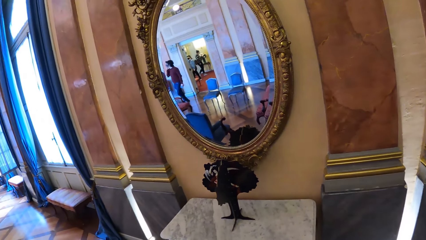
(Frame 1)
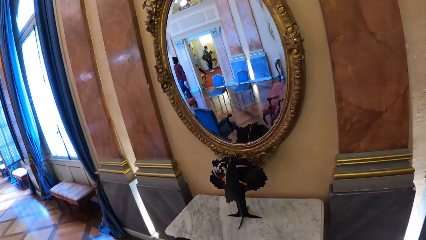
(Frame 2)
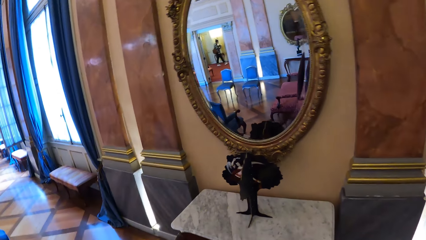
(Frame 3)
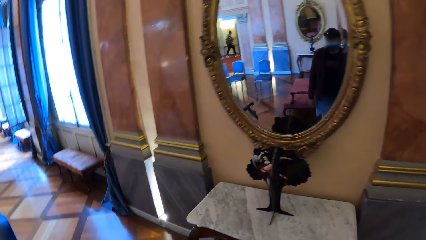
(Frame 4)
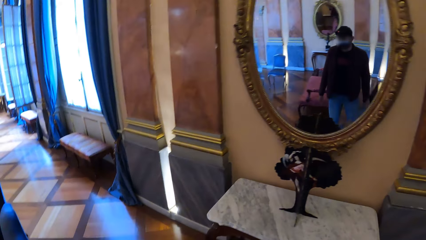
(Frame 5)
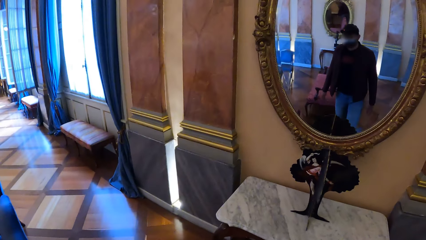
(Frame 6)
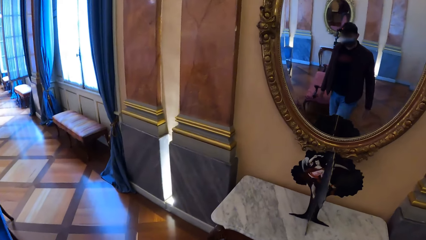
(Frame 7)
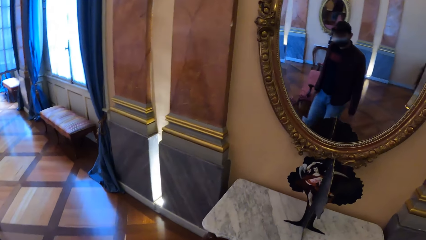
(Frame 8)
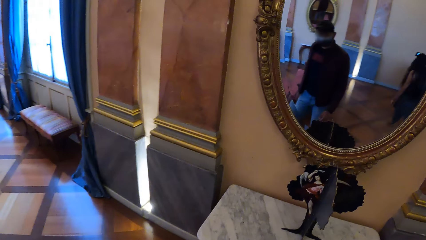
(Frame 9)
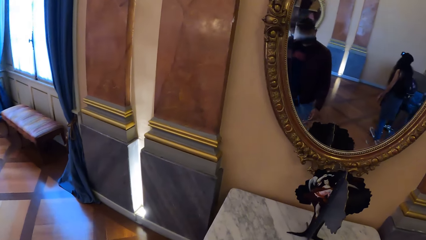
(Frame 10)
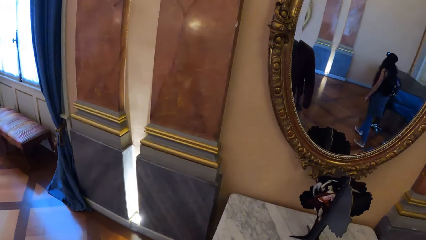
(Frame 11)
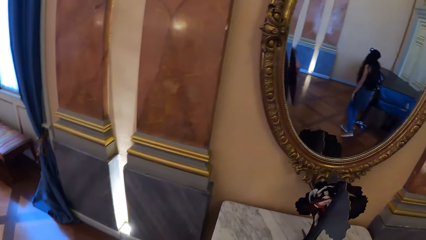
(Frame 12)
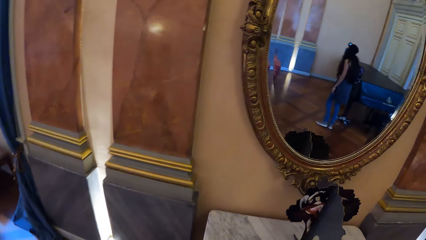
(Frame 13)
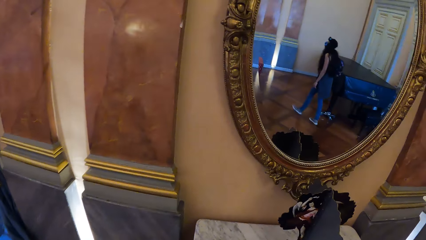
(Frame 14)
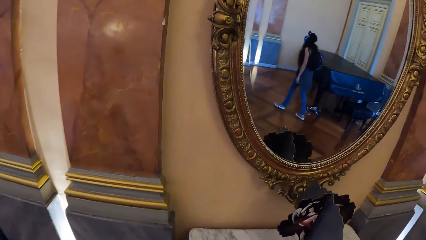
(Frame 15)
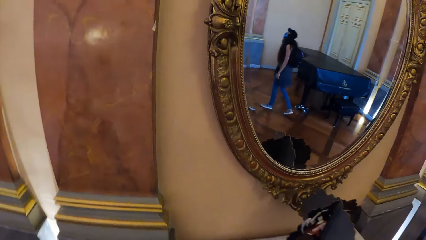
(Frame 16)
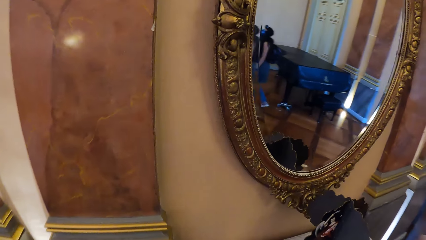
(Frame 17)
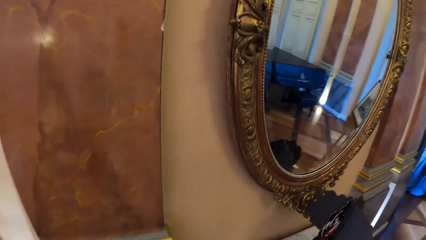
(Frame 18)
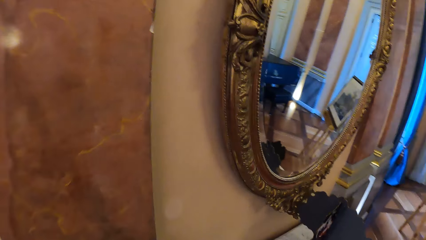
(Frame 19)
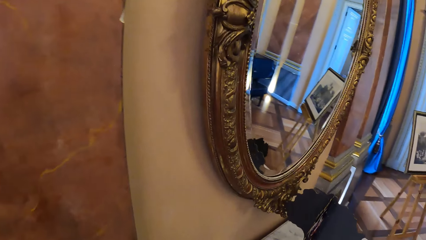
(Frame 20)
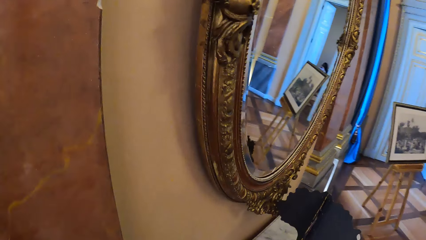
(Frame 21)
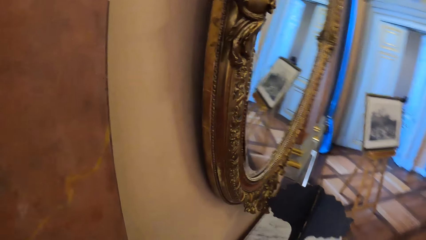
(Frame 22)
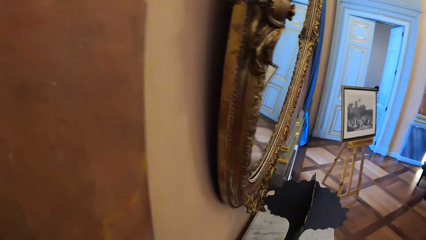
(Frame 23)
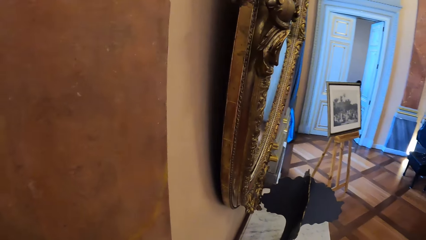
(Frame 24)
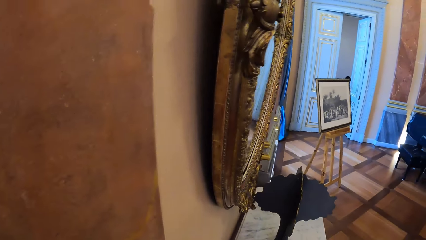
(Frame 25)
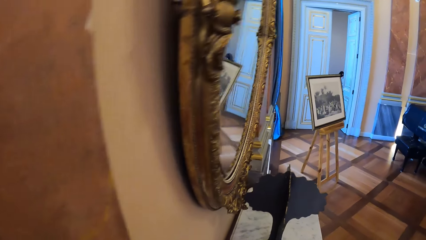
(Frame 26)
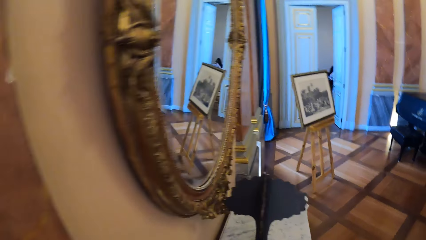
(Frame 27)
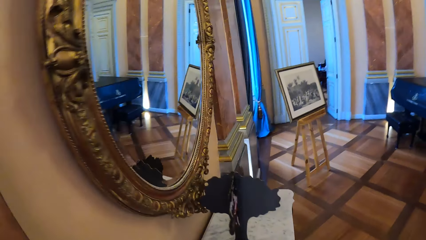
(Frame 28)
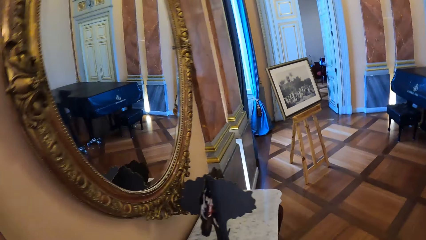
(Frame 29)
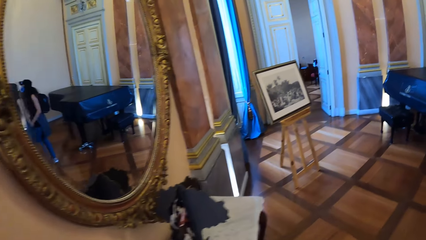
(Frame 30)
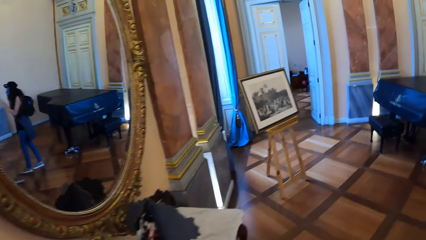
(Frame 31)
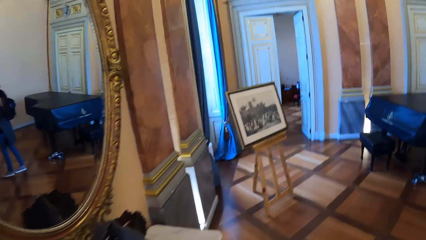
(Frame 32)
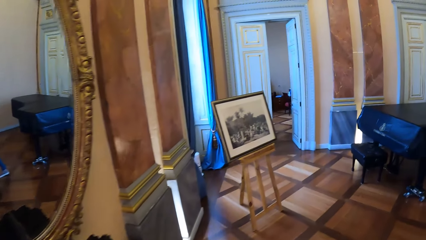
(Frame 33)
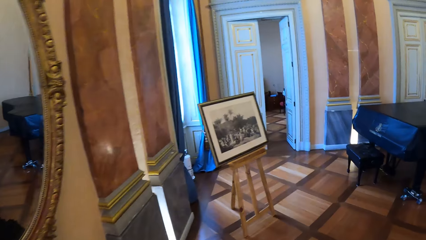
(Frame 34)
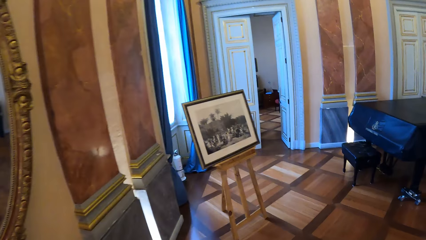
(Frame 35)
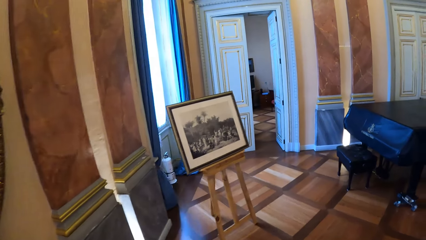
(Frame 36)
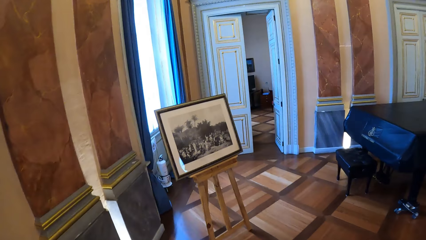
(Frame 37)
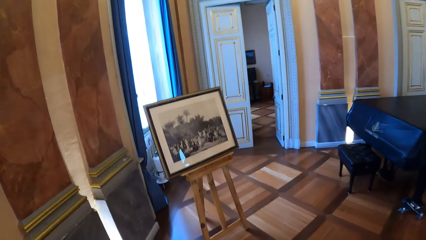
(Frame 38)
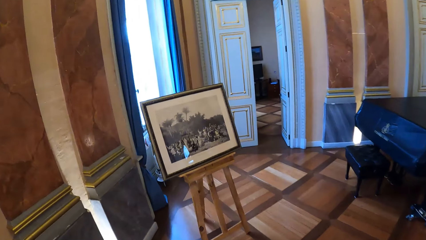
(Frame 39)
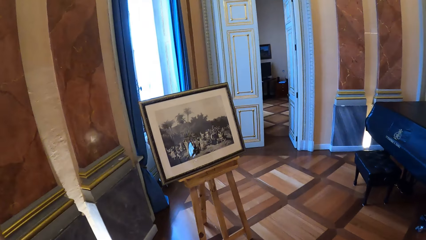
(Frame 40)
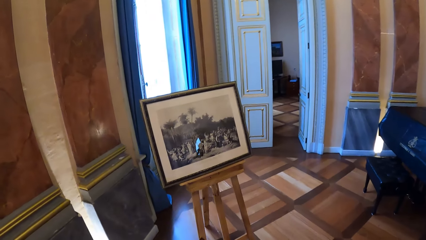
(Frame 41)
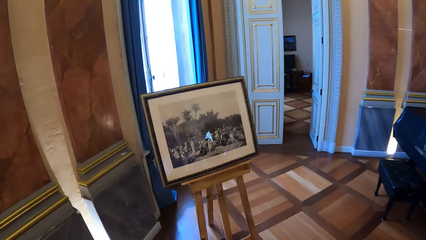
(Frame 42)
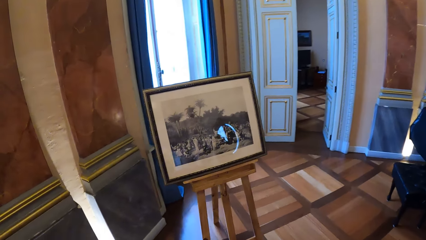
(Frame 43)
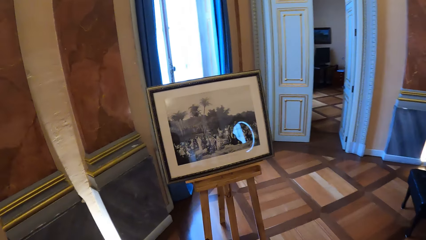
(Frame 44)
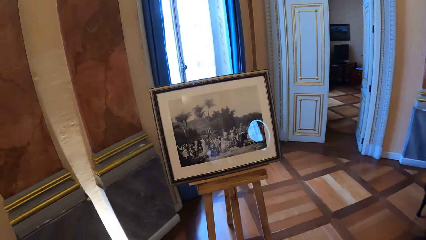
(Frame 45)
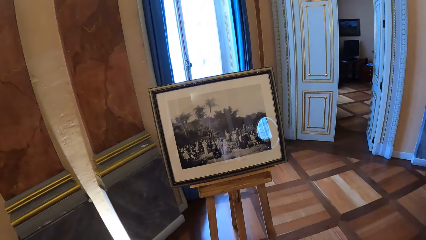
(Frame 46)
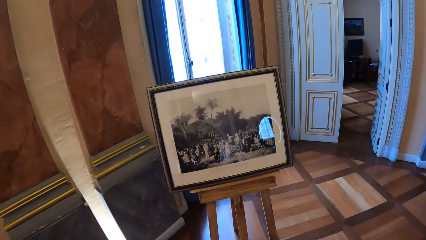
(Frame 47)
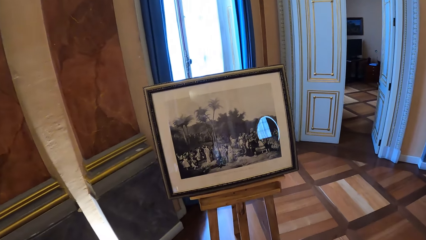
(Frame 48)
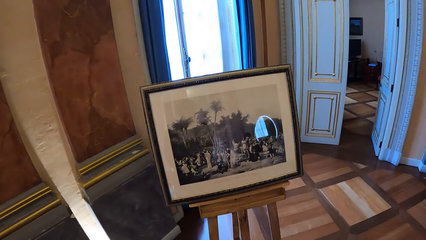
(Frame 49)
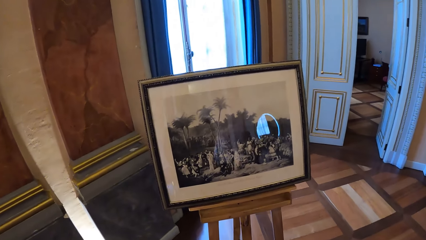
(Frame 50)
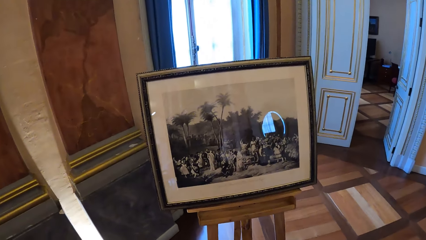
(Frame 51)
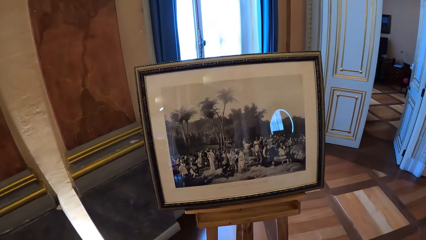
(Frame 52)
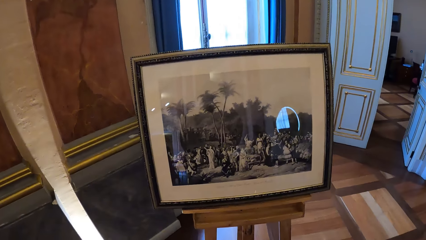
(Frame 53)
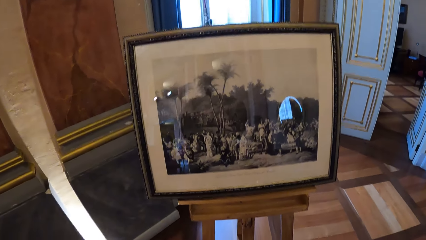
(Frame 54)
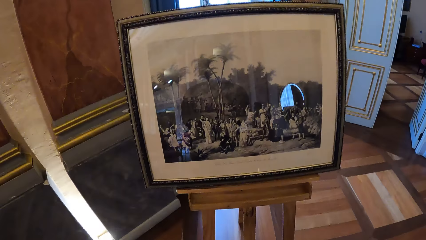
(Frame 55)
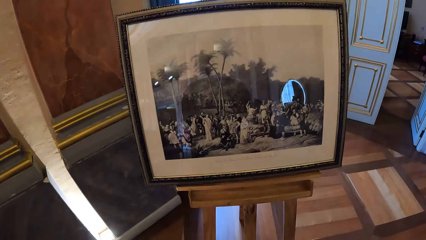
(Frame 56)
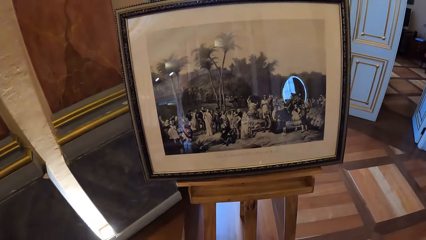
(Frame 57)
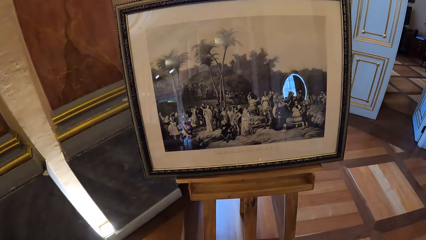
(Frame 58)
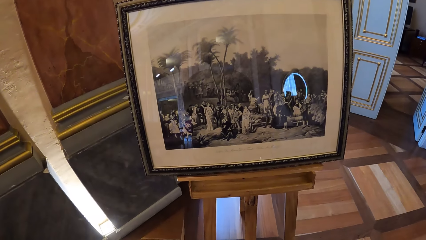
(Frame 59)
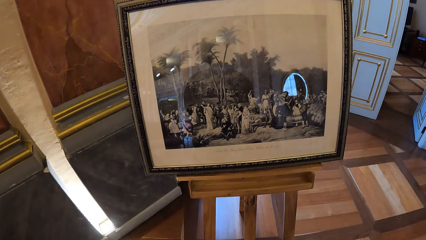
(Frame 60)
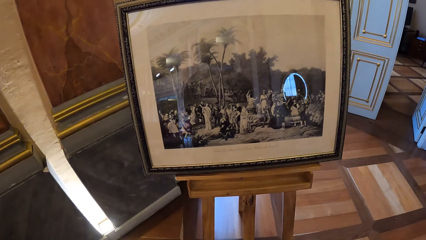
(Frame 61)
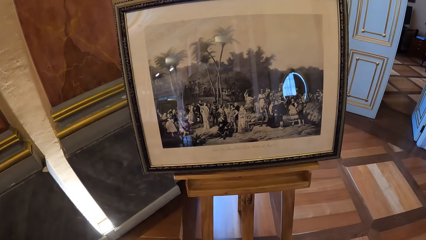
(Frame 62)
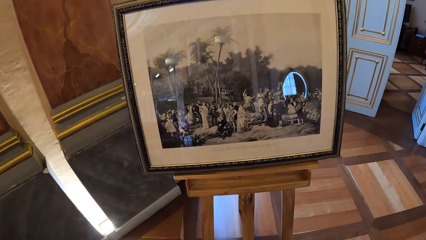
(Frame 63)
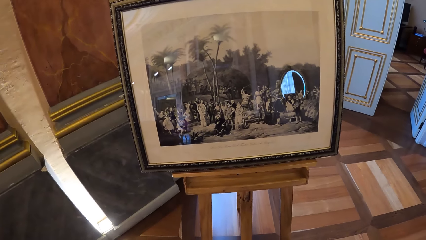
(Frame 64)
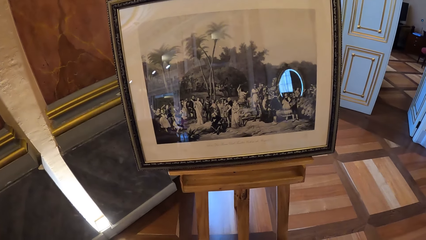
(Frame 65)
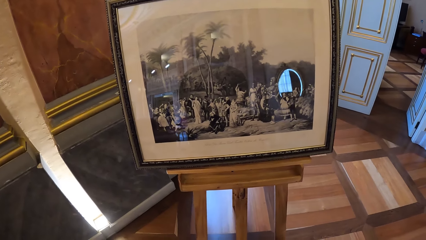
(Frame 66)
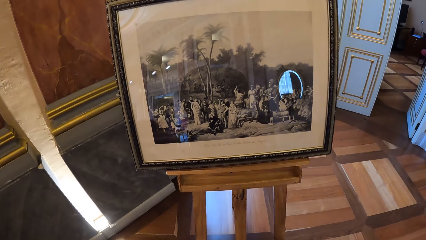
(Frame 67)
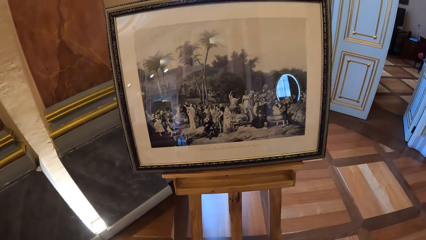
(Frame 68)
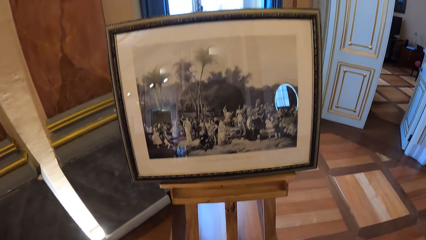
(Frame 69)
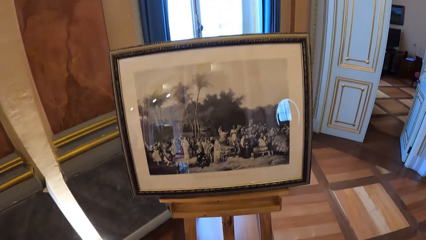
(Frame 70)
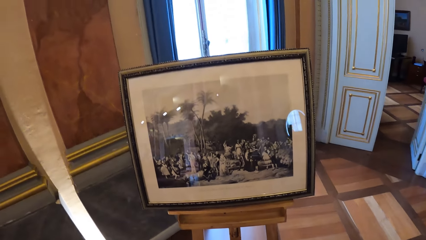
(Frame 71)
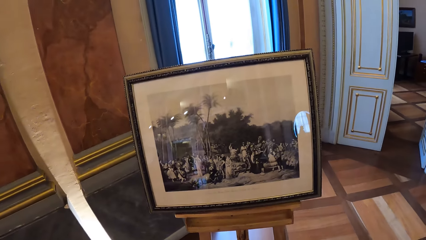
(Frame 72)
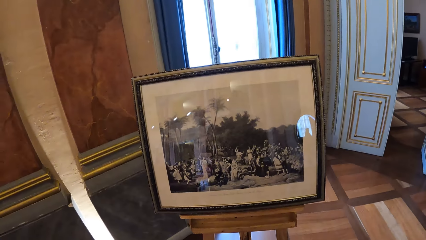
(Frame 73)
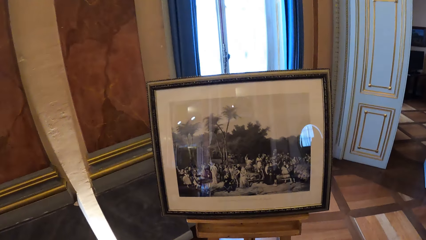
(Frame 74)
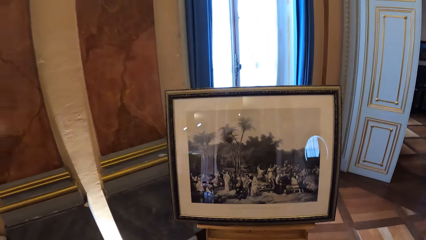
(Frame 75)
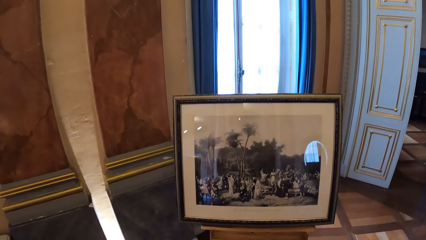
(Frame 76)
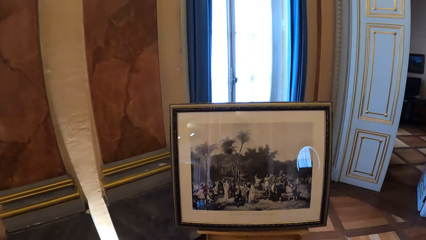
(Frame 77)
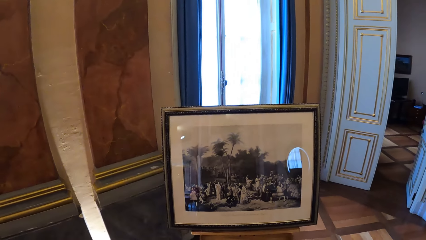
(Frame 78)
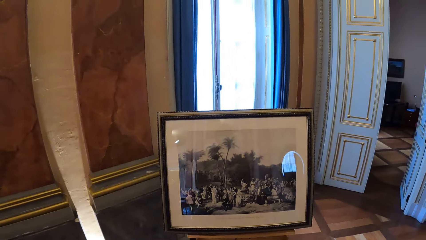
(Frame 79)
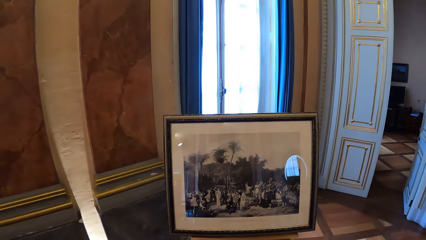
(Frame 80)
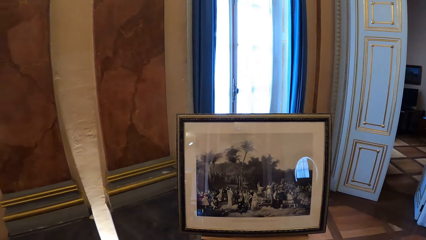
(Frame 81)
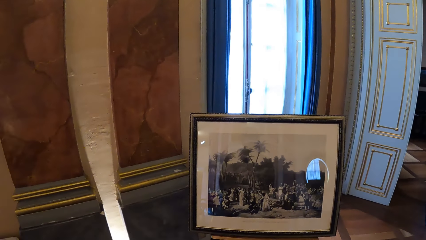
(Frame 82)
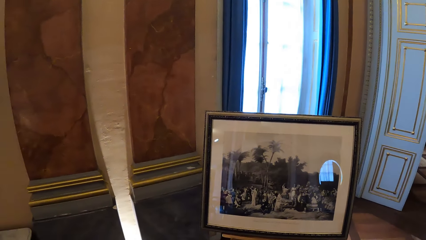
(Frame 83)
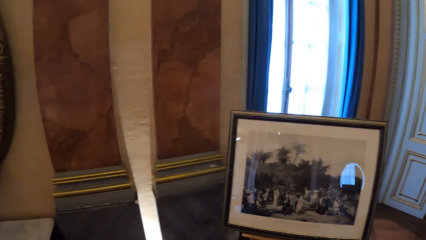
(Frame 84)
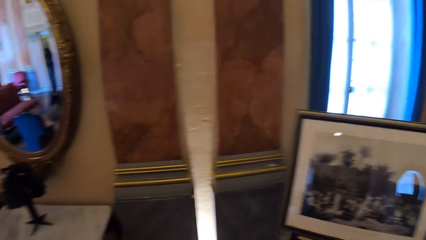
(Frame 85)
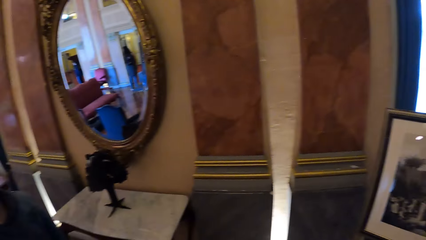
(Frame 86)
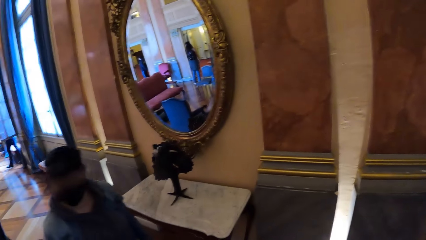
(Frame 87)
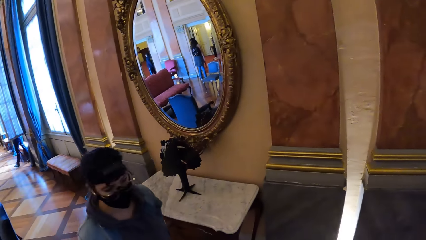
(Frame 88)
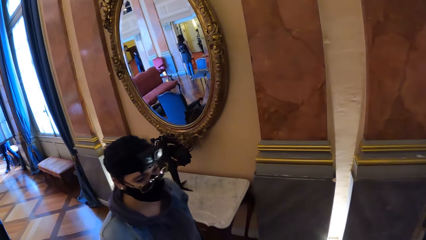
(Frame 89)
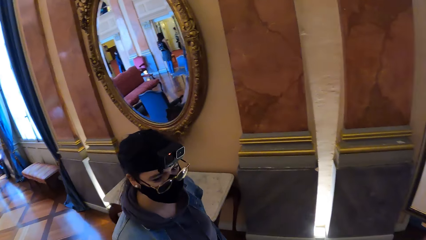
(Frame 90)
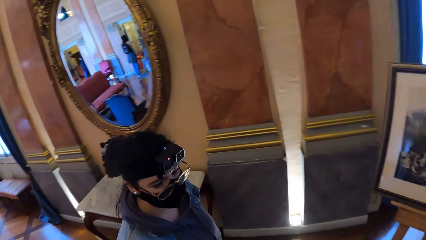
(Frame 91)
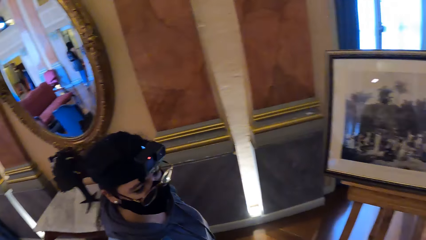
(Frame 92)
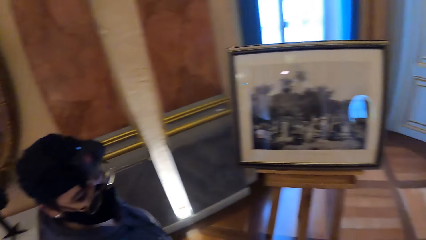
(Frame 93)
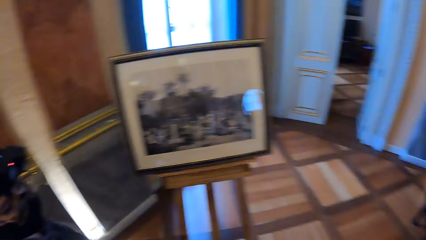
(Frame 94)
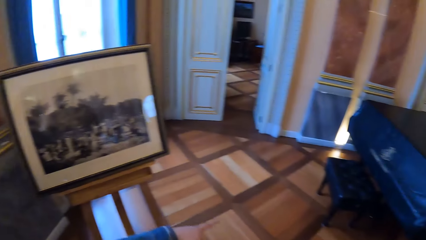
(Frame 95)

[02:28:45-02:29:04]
The camera wearer walks around the building. They walk around. They look at a photo in a frame. They look around.
